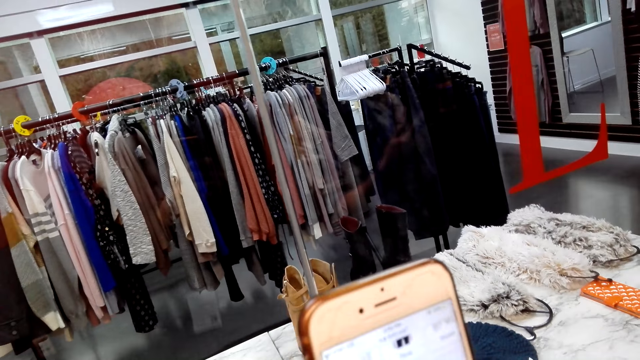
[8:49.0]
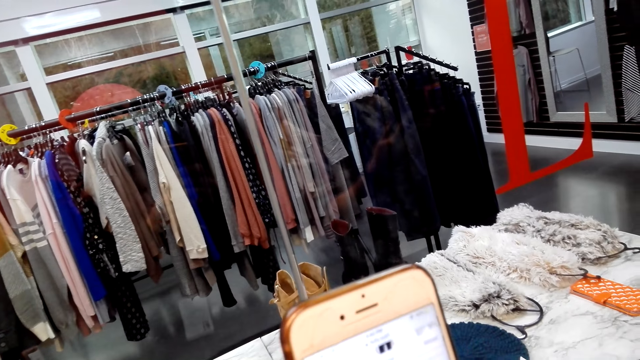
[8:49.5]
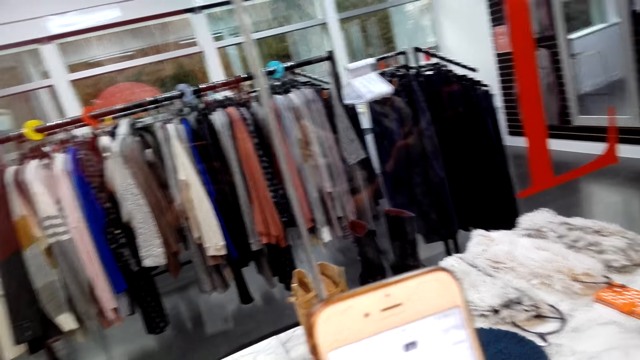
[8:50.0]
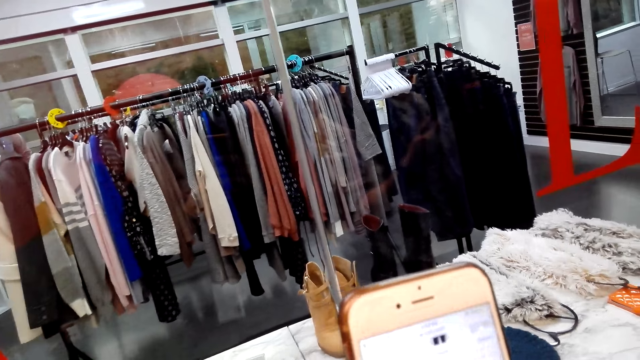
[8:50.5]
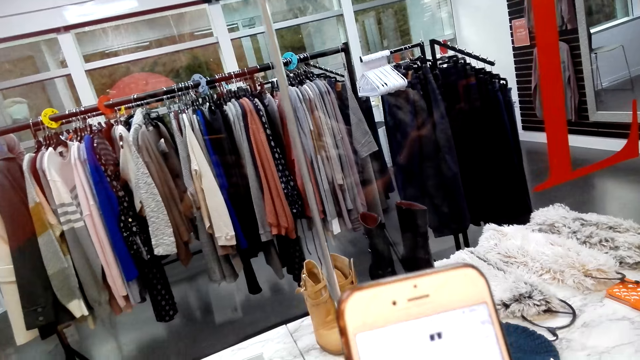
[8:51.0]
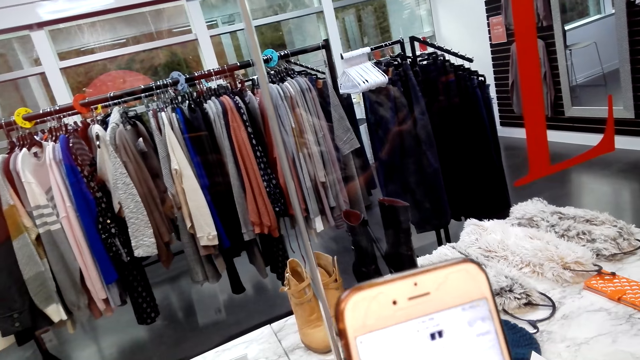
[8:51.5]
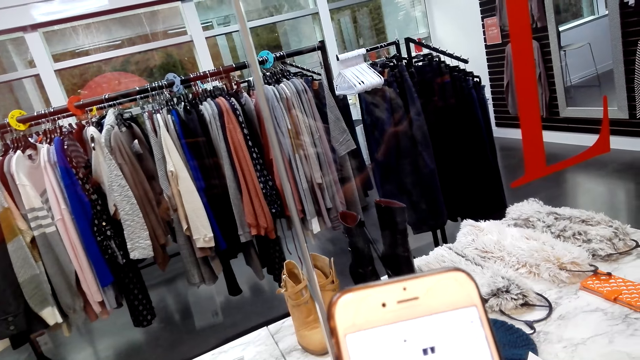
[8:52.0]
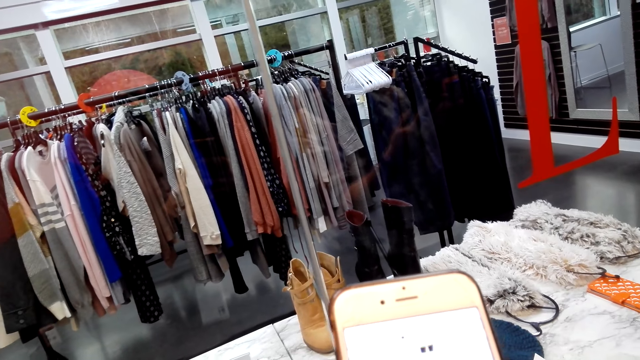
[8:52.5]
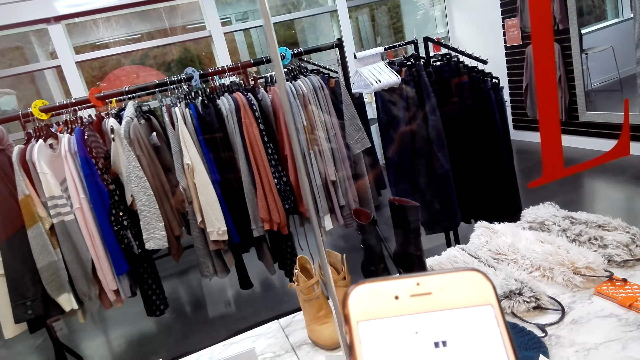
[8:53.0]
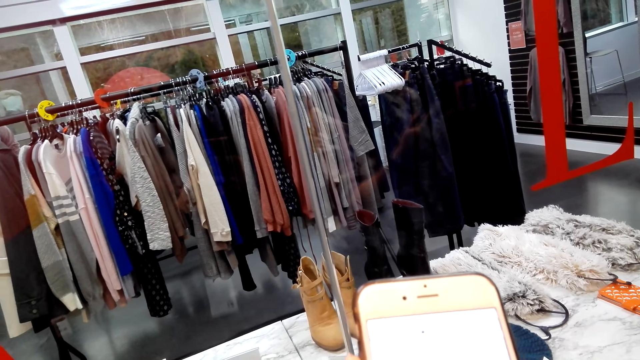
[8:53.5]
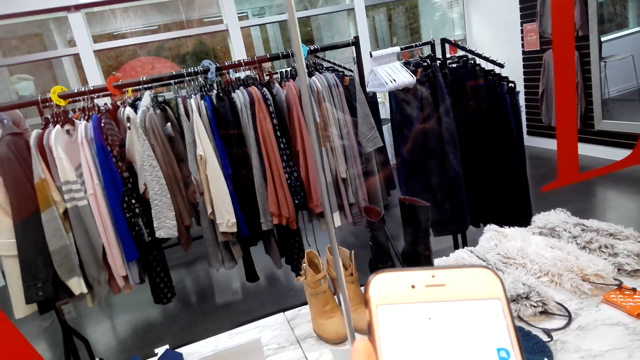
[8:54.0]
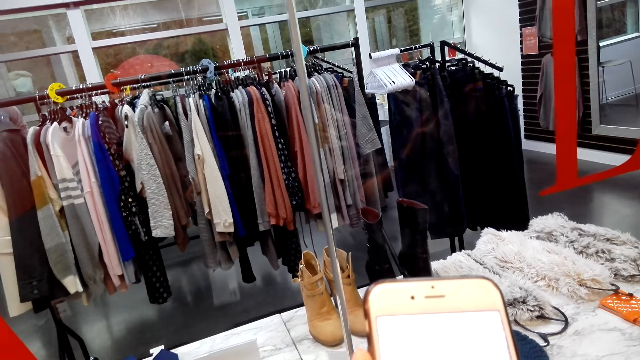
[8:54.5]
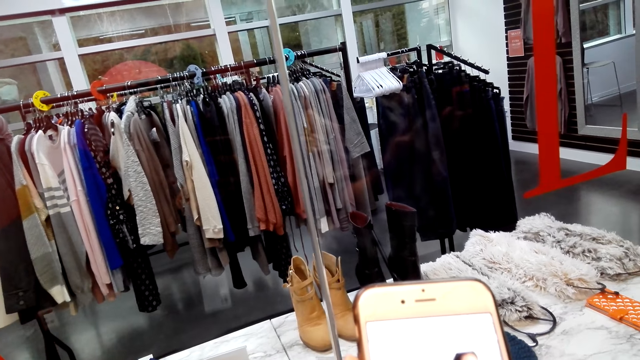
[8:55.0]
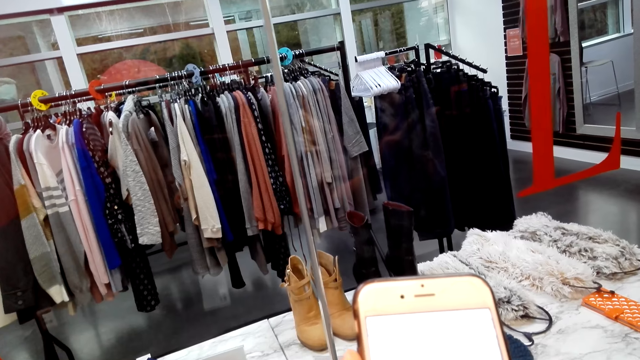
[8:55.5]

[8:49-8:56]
The camera wearer scrolls on the cell phone.

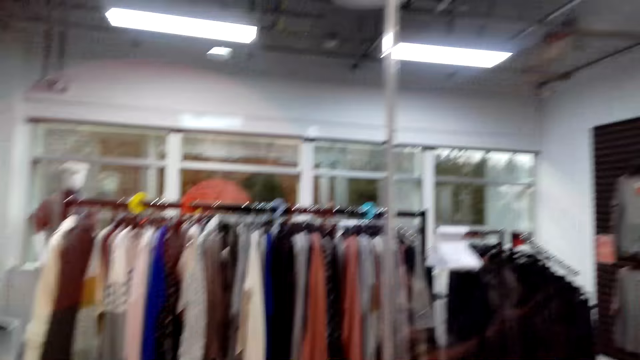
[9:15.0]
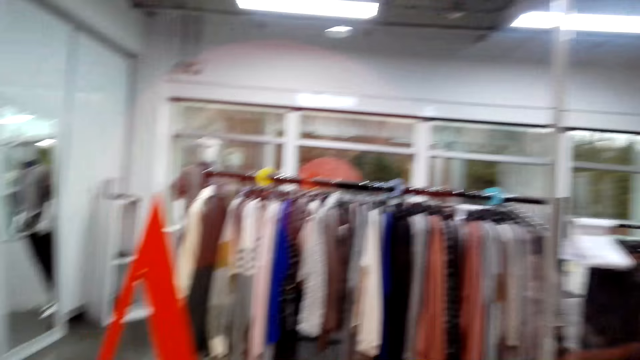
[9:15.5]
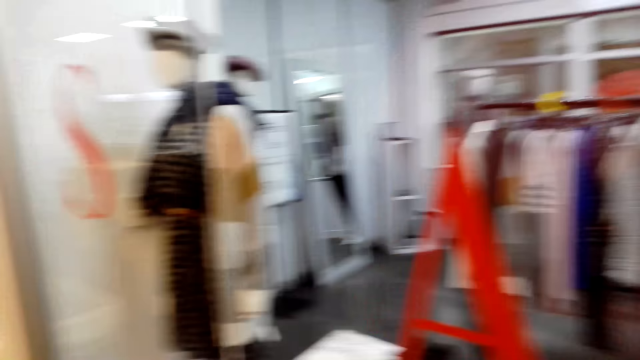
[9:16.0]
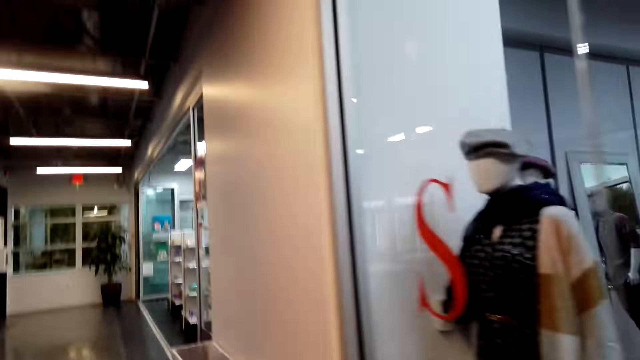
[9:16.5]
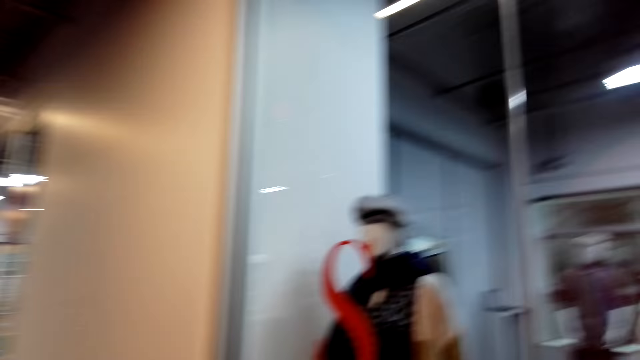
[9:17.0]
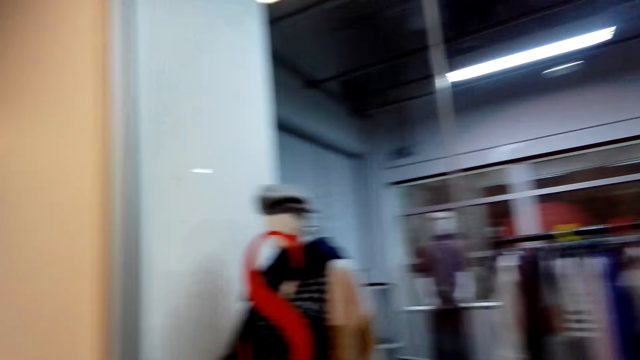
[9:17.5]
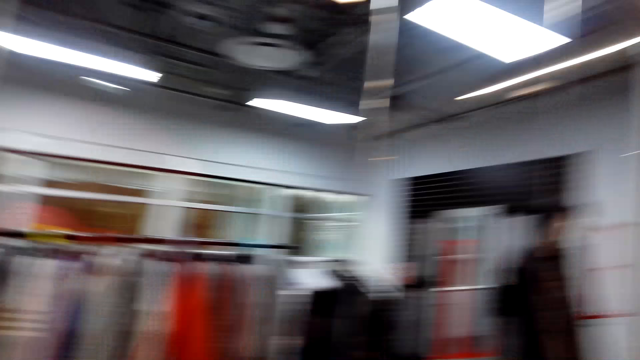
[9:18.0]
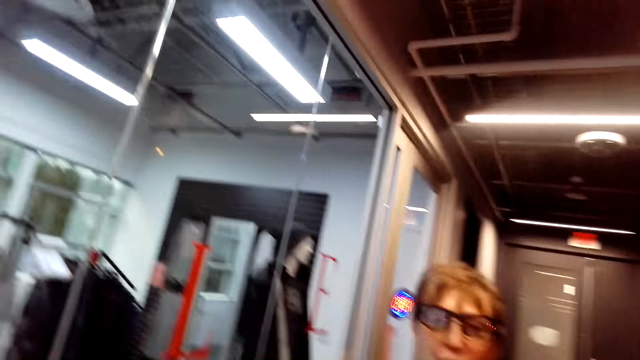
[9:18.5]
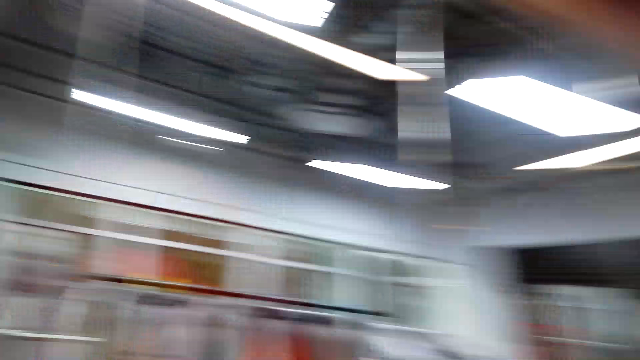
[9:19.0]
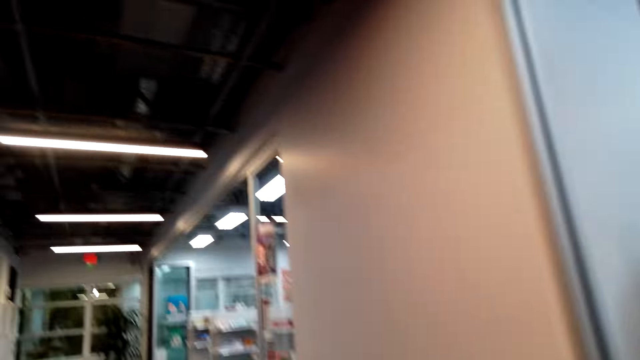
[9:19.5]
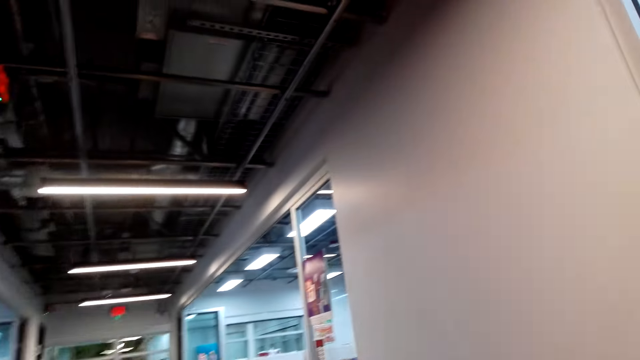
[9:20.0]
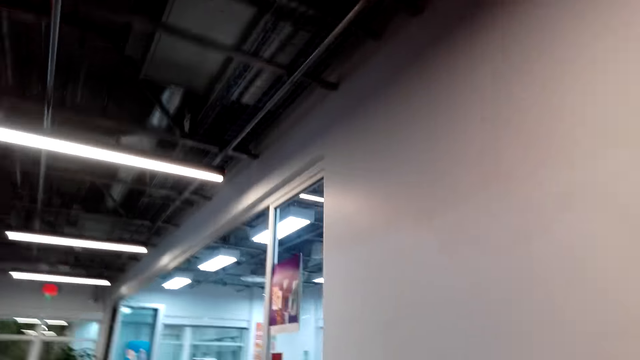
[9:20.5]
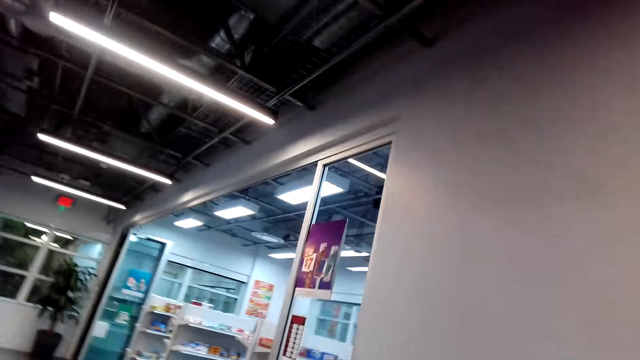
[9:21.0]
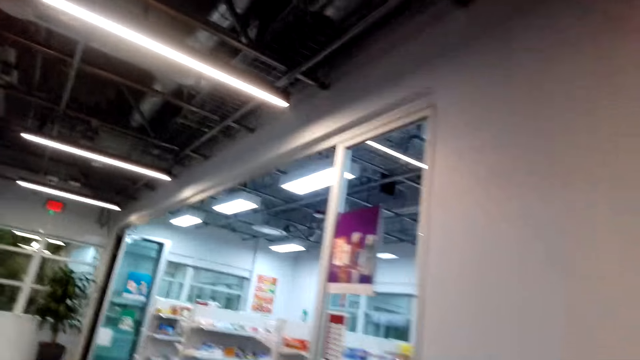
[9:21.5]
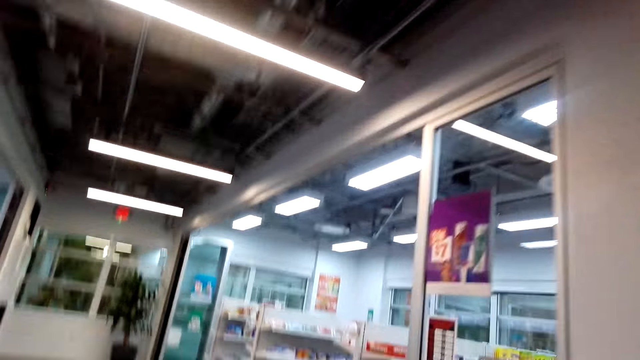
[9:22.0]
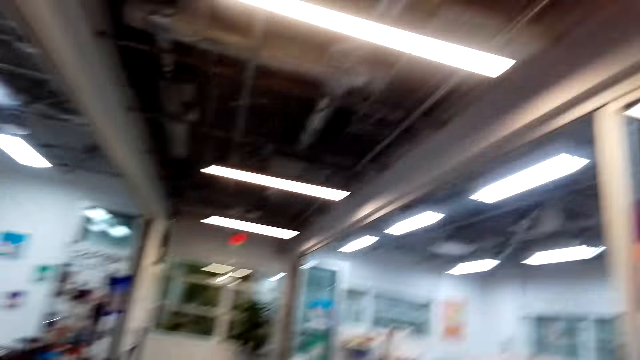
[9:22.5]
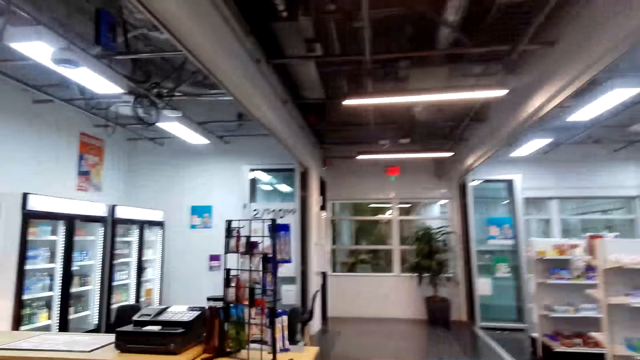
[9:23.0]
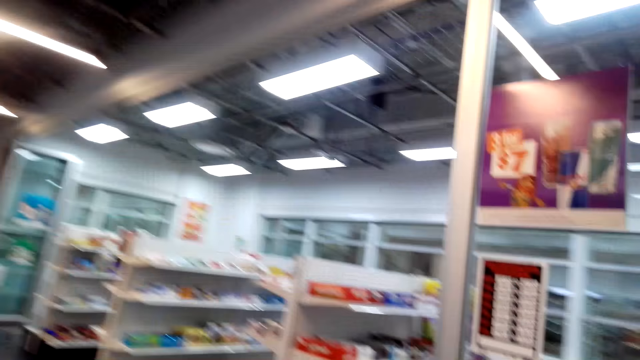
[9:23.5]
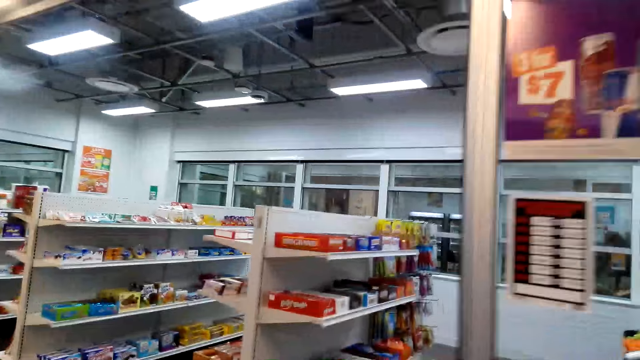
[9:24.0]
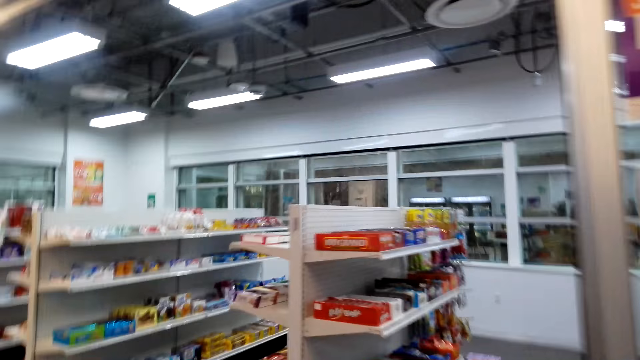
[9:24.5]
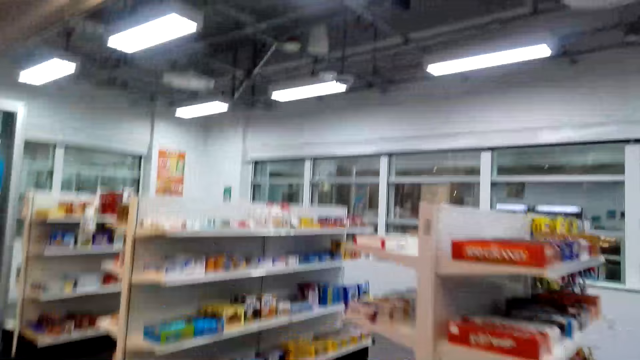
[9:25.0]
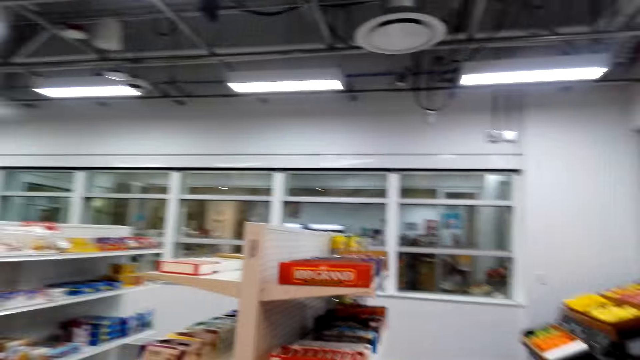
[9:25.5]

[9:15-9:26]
The camera wearer walks in the supermarket. A person walks in the supermarket. The camera wearer walks to a different section in the store.

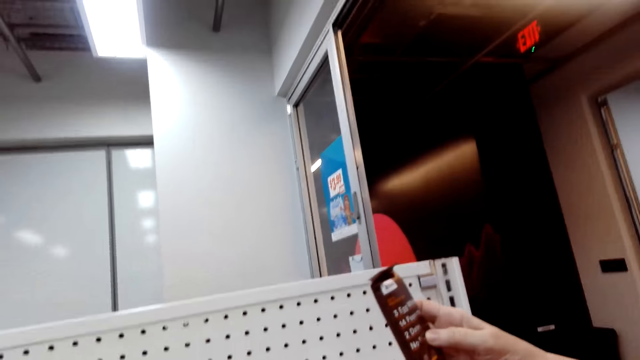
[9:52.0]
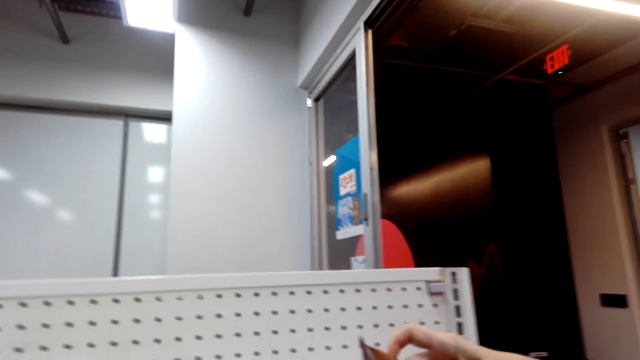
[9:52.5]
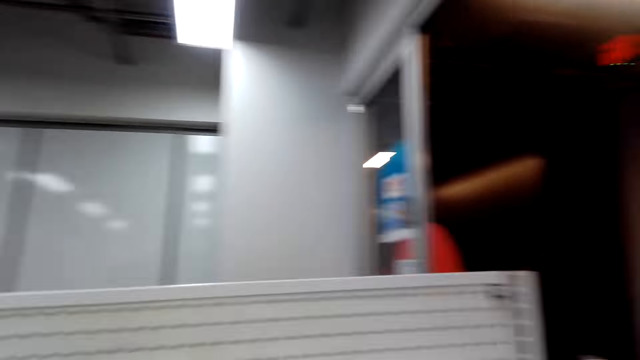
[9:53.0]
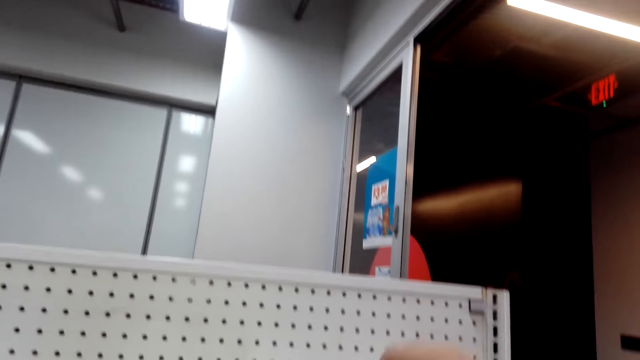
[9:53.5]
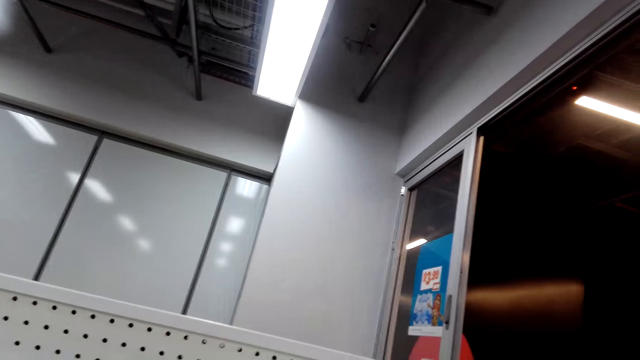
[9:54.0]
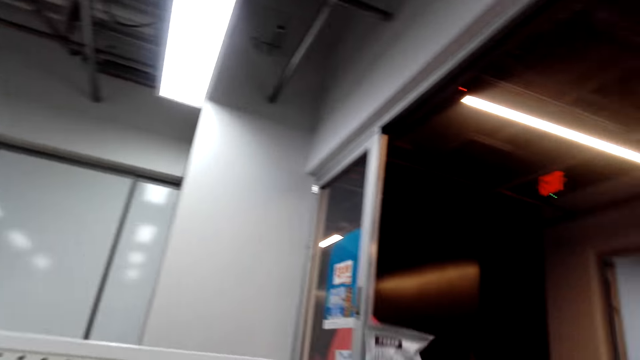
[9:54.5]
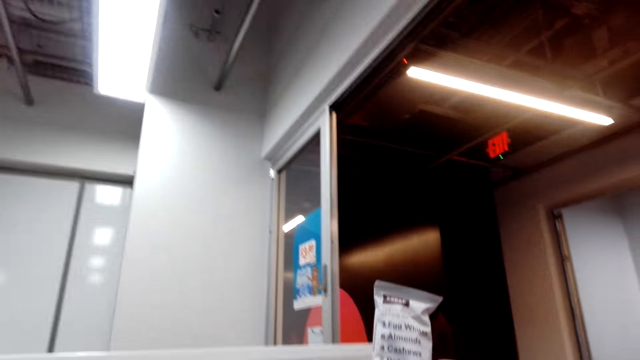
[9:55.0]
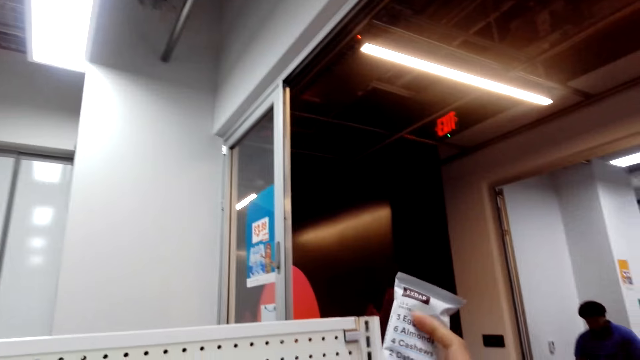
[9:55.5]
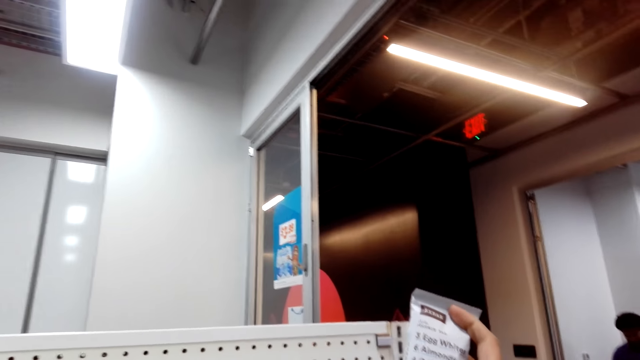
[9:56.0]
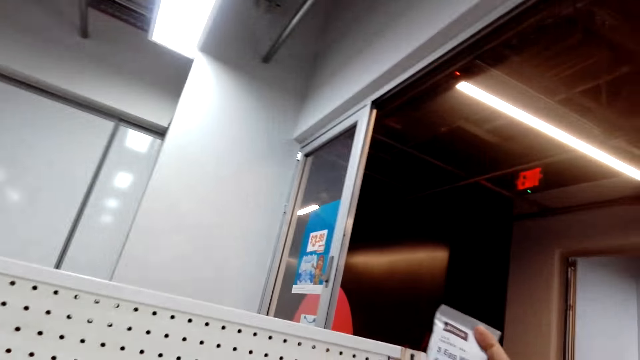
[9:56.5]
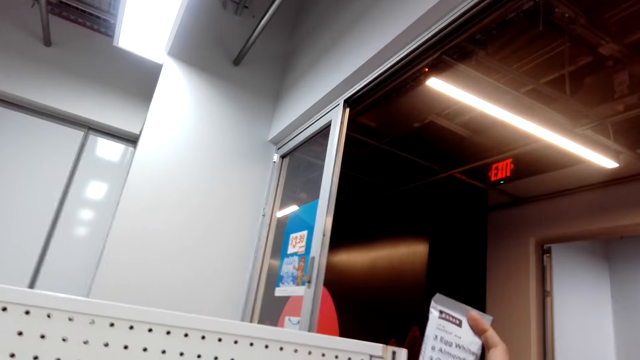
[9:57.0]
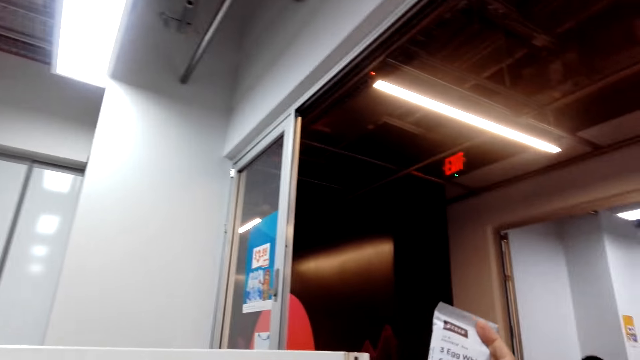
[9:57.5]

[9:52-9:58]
The camera wearer puts a bar back to the shelf. They pick the bar from the shelf with the right hand.
